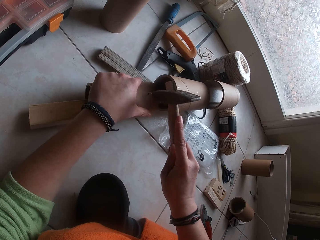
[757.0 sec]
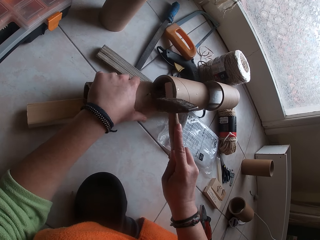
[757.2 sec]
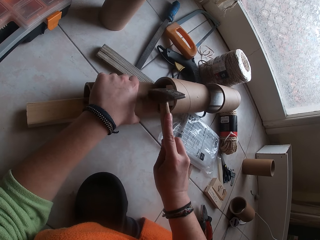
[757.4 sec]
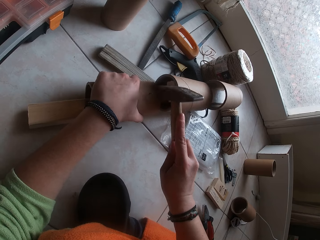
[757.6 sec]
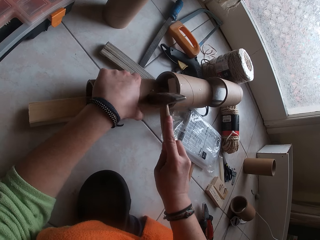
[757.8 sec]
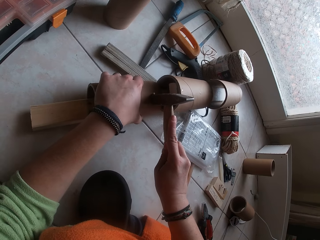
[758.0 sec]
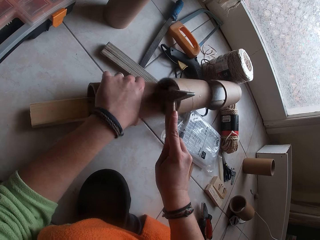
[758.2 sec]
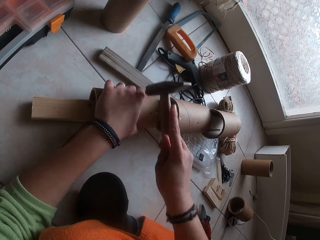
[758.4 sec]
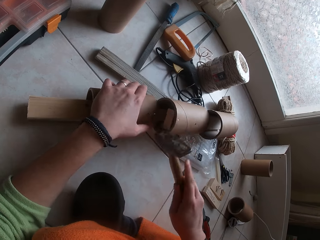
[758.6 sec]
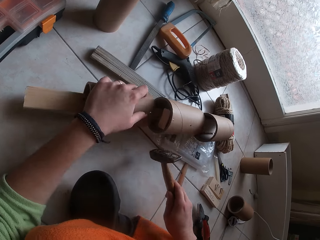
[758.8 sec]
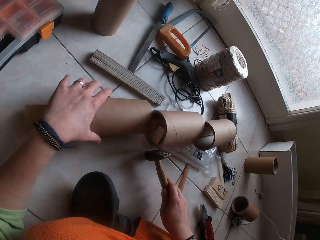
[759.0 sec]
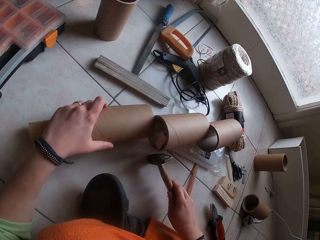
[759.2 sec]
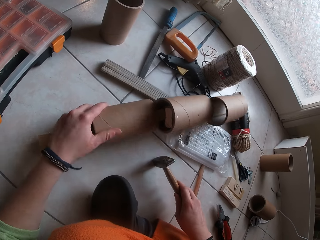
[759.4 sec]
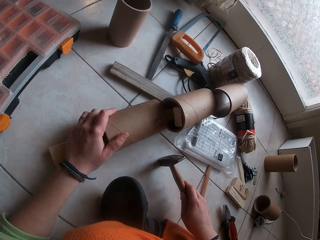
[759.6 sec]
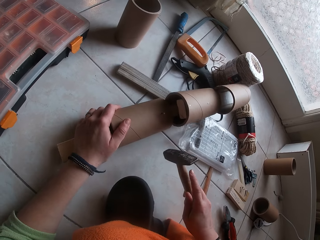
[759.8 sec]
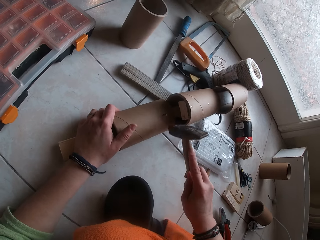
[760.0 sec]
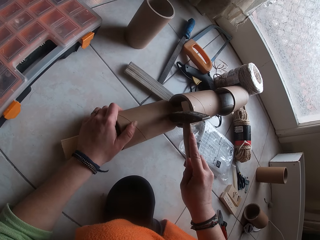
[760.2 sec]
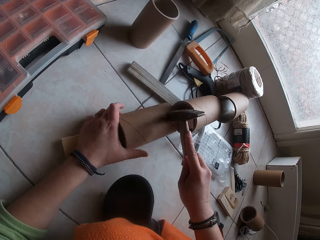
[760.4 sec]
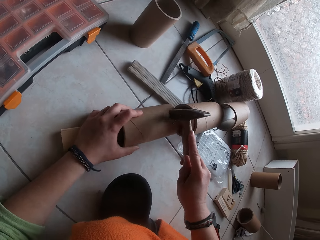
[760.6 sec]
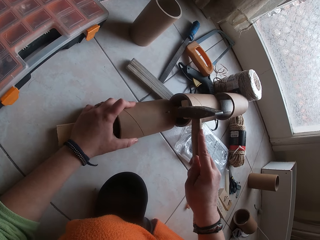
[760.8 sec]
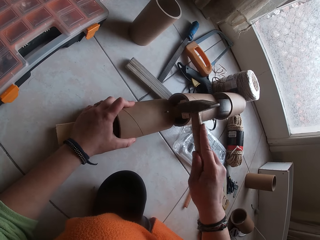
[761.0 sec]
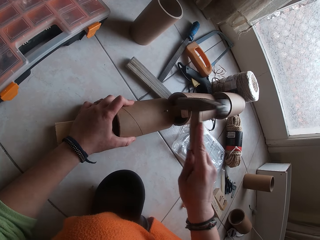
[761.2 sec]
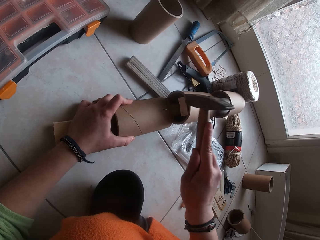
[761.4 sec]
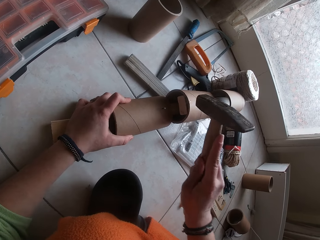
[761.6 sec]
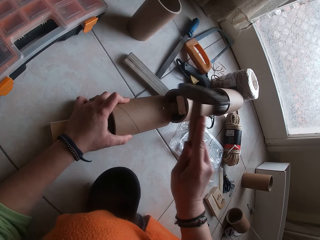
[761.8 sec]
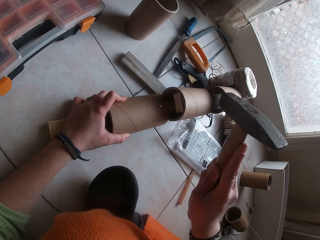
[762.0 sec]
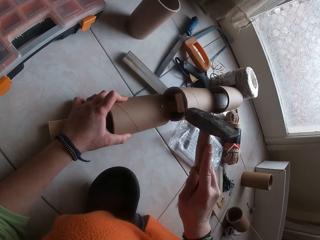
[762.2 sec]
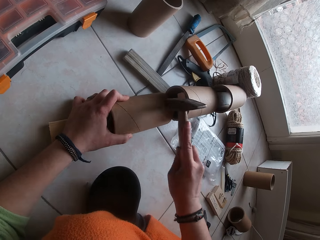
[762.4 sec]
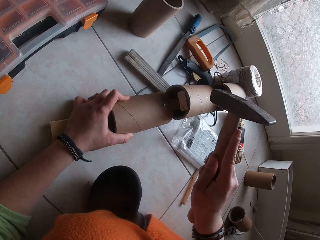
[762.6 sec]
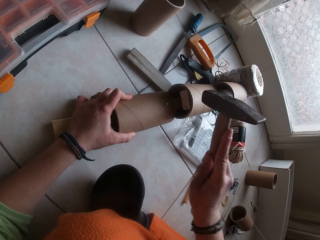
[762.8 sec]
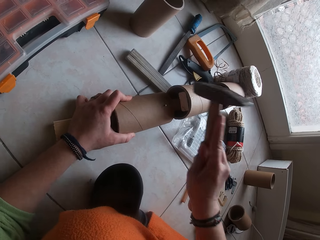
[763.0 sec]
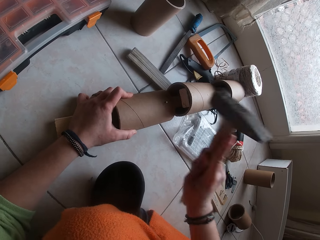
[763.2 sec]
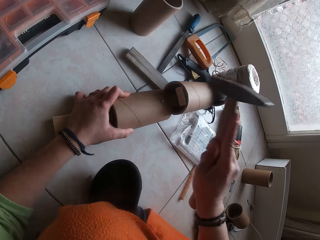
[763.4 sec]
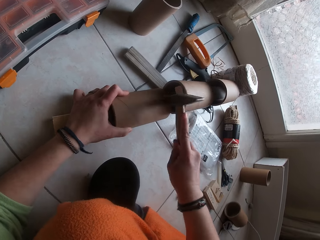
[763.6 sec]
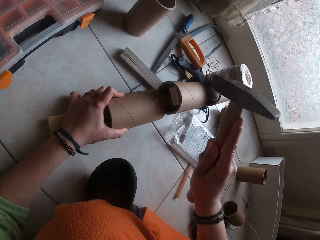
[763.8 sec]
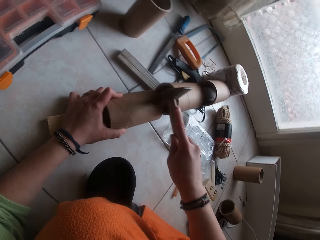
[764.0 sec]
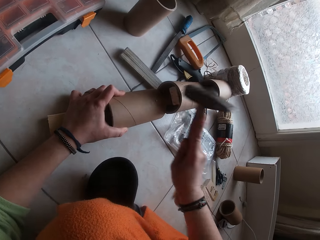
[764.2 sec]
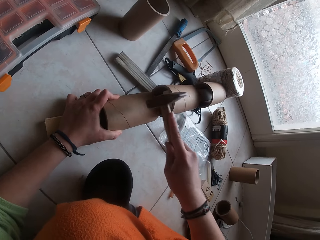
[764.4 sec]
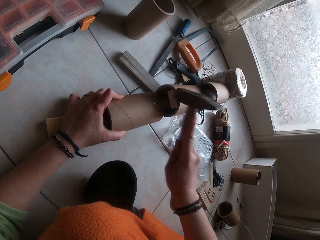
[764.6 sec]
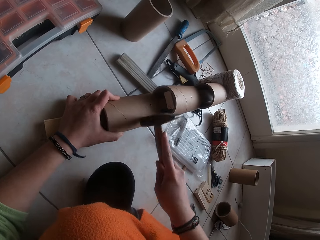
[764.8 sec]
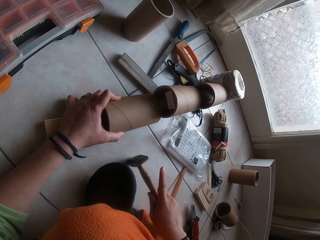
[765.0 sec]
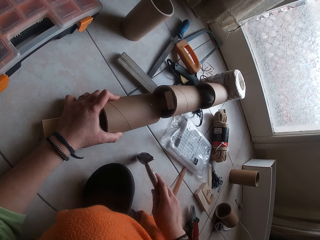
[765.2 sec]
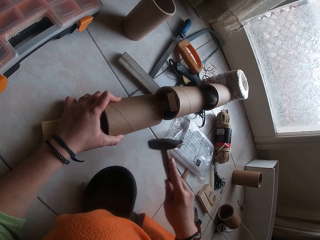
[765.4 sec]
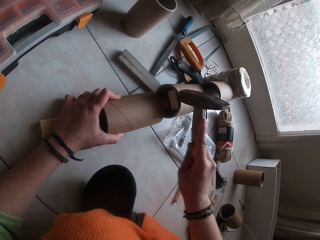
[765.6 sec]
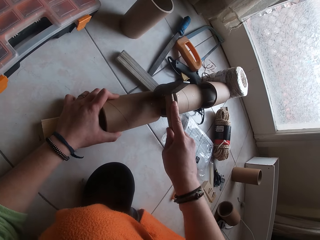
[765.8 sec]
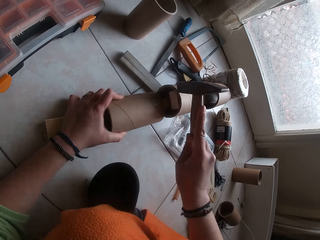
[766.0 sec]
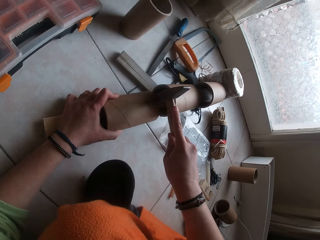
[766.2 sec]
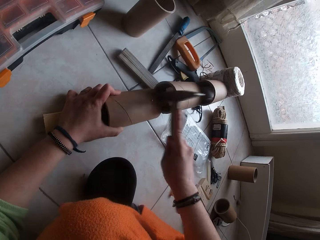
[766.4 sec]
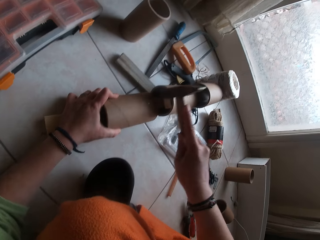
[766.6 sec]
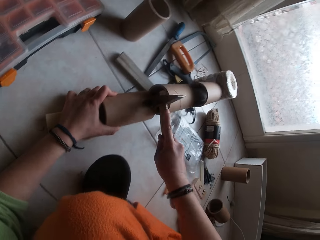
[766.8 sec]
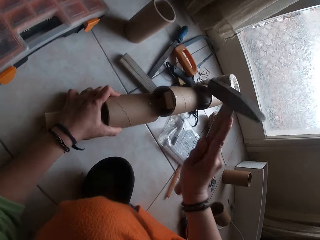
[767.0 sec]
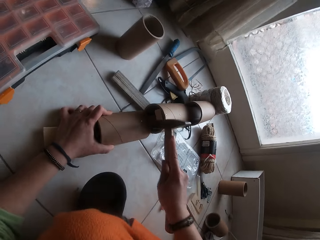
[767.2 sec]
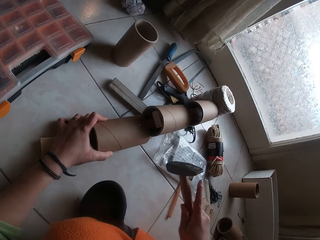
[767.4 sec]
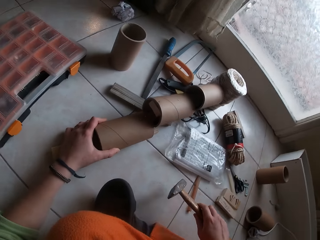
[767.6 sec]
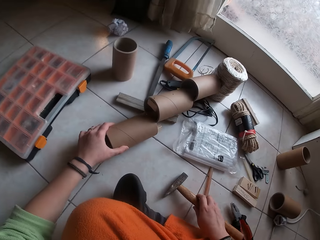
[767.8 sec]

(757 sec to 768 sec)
The camera wearer pushes the nail on the cardboard tube with the hammer in her right hand. She adjusts the cardboard tube craft on the floor with her left hand. She moves the hammer down. She hits in the nail on the cardboard tube into the plank in the cardboard tube craft with the hammer. She moves the hammer down and hits the nail with the hammer.

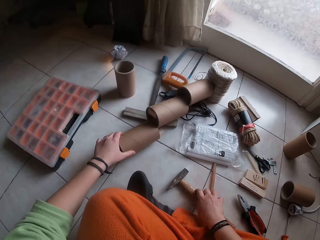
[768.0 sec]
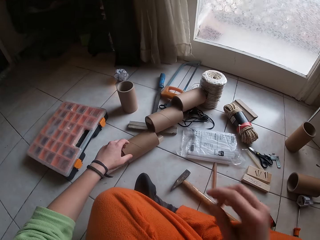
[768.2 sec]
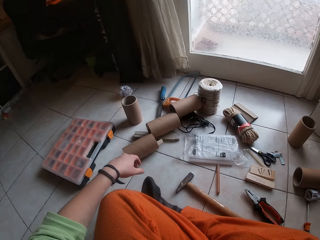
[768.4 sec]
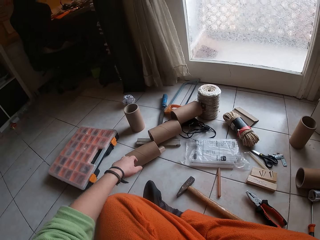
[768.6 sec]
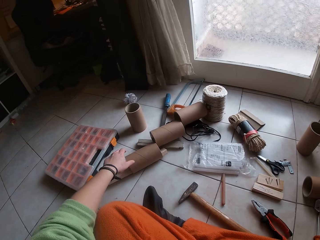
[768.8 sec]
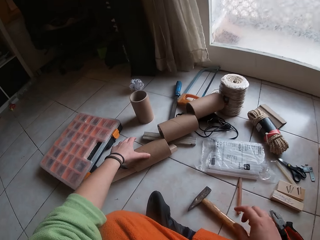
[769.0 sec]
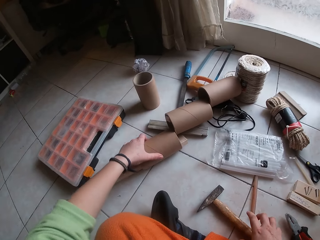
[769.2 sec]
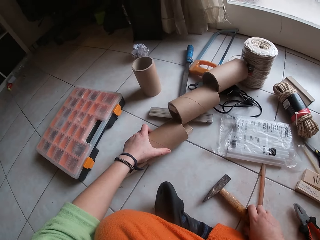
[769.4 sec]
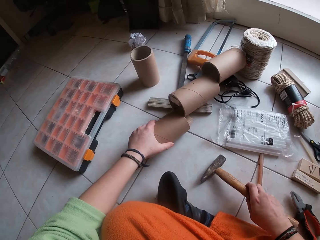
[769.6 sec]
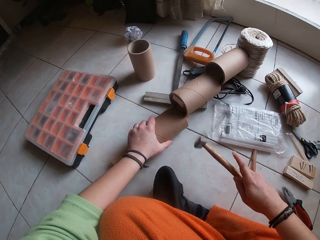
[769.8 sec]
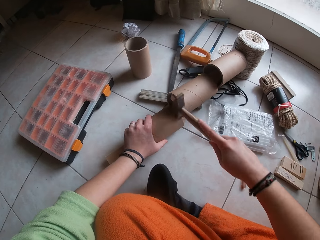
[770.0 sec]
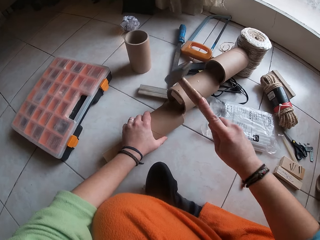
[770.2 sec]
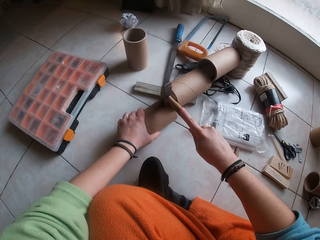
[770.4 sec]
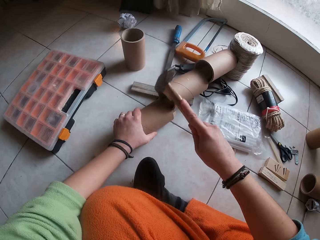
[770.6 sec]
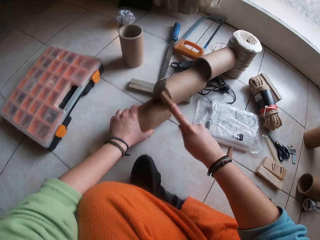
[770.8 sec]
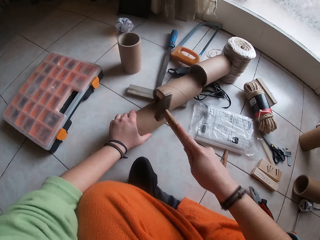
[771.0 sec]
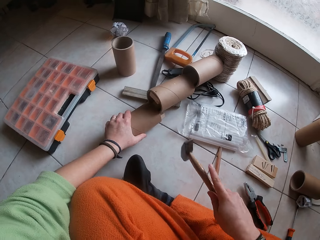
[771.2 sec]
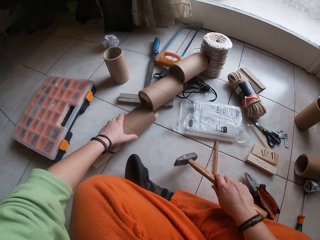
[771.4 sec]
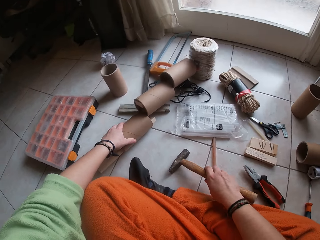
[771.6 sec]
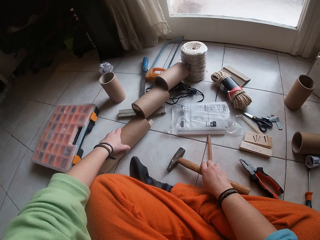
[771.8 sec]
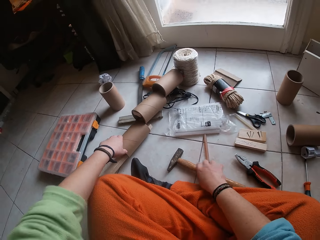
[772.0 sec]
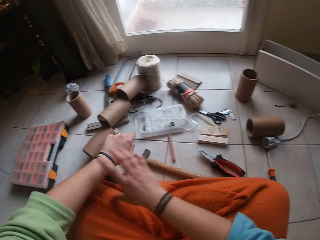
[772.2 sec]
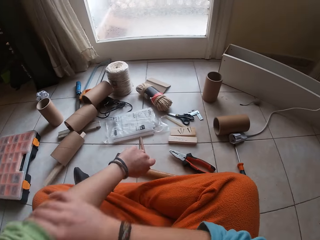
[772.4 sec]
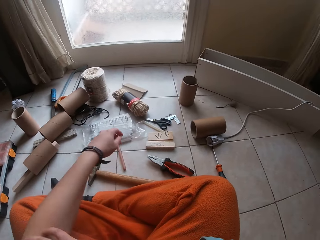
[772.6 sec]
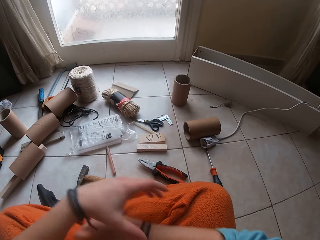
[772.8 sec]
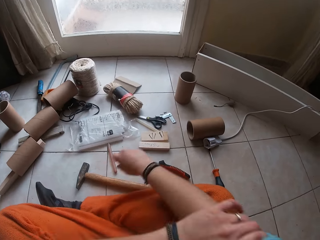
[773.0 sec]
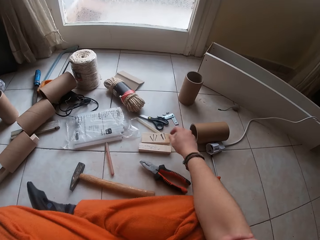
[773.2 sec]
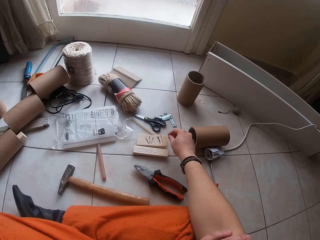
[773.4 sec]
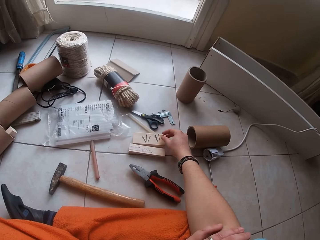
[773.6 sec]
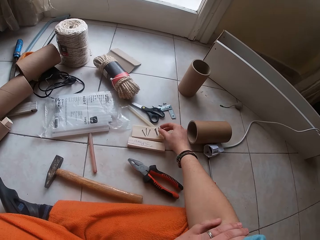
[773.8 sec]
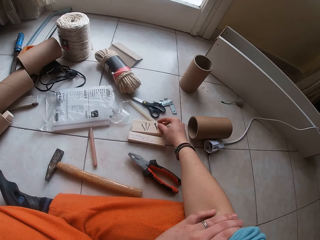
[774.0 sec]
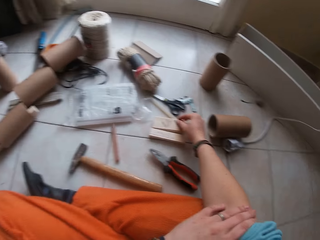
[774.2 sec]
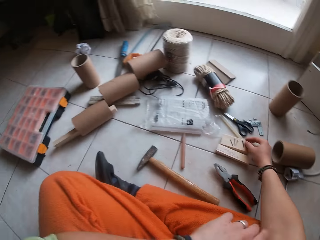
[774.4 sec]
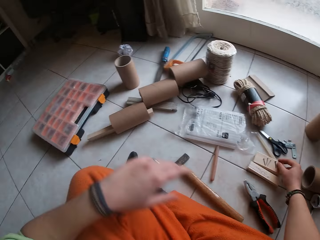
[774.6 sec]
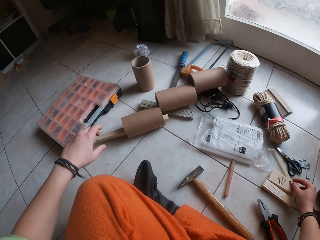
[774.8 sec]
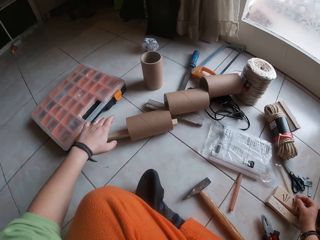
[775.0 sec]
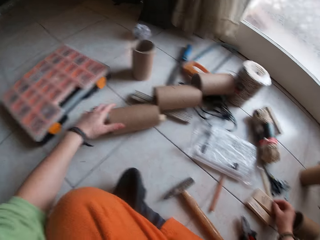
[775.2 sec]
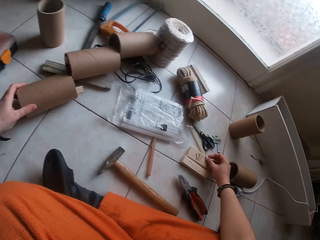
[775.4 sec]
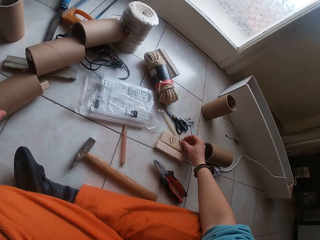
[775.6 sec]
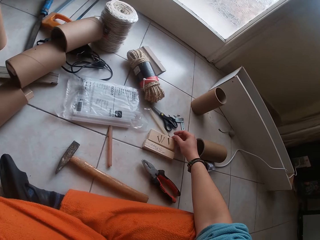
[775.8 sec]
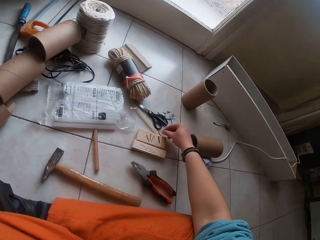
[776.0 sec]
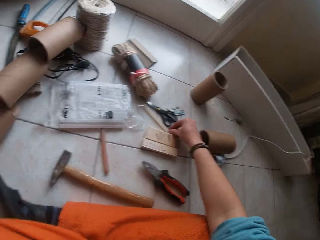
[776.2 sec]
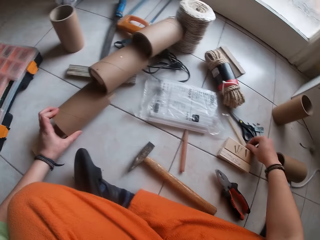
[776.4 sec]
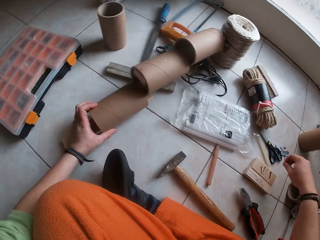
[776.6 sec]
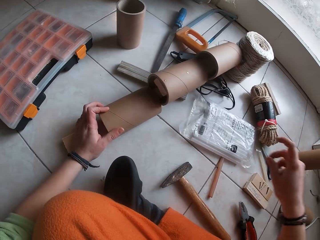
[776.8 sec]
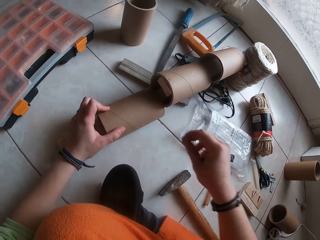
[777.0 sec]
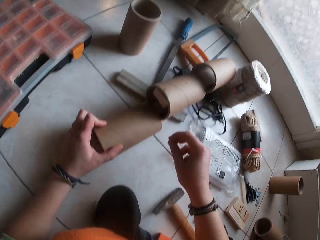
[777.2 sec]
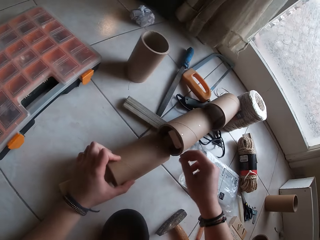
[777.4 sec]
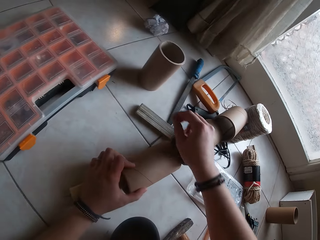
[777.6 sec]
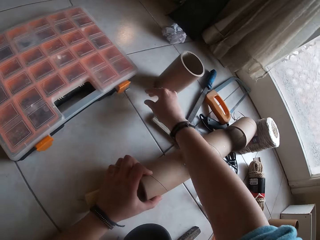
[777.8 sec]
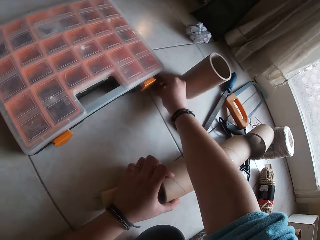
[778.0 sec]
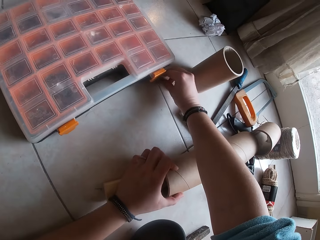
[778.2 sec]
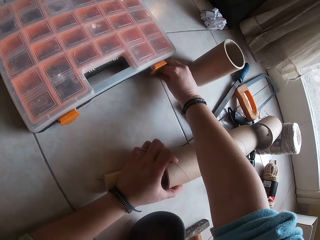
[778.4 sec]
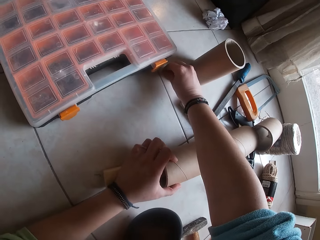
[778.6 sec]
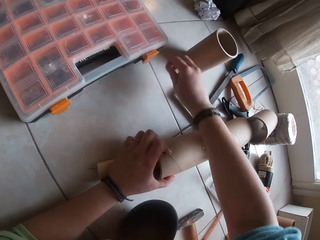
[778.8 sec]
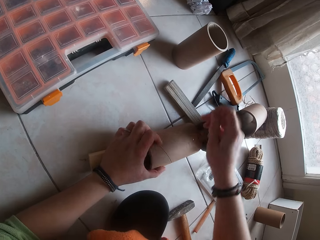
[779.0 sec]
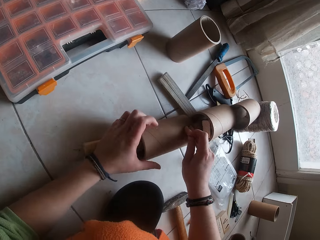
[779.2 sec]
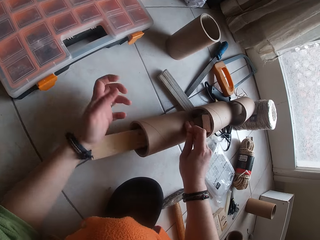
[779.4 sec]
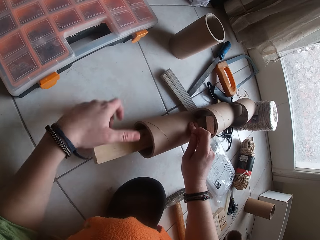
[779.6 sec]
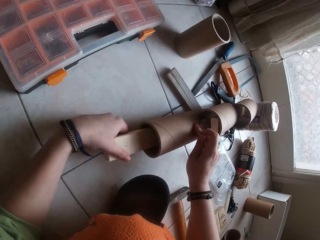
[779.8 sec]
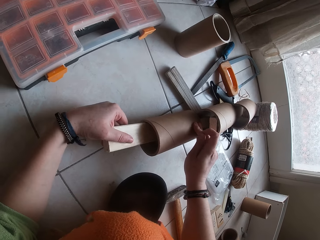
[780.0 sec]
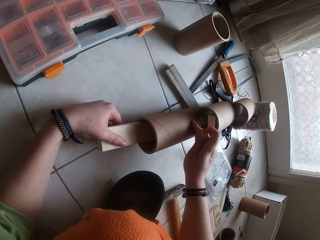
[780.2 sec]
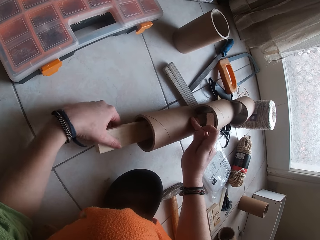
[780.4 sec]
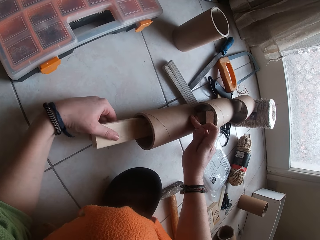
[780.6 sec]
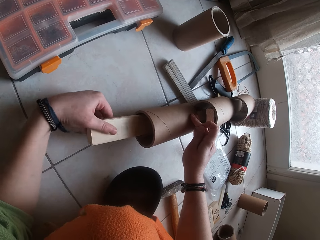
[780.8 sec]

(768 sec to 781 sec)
The camera wearer drops the hammer on the floor. She moves the hammer down. She adjusts the cardboard tube craft on the floor with her left hand and picks the hammer from the floor with her right hand. She hits in the nail on the cardboard tube into the plank in the cardboard tube craft with the hammer. She drops the hammer on the floor. She rolls up the sleeve on her cloth with her right hand. She rolls up the sleeve on her cloth with her left hand. She picks the nail. She adjusts the cardboard tube craft on the floor with her left hand. She picks a nail from the floor with her right hand. She throws the nail in her right hand on the floor. She picks a nail from the floor with her right hand. She places her right hand on the cardboard tube craft. She adjusts the plank inside the cardboard tube with her left hand.
